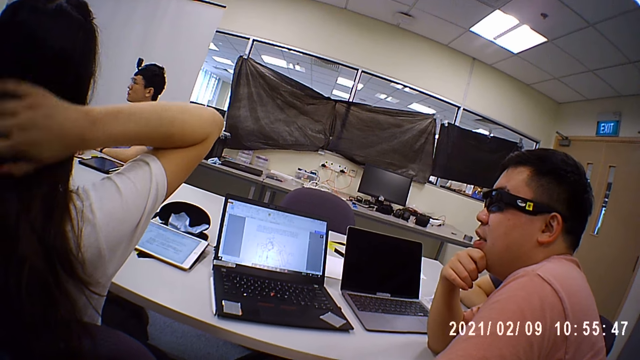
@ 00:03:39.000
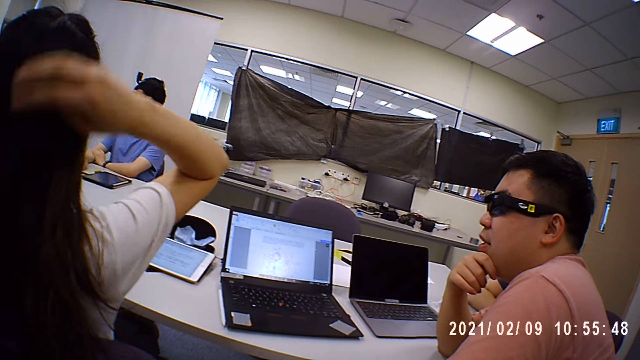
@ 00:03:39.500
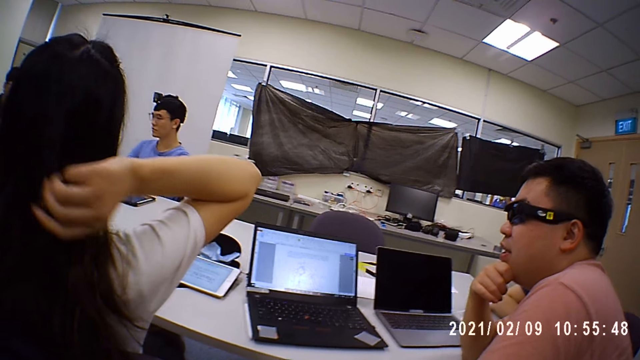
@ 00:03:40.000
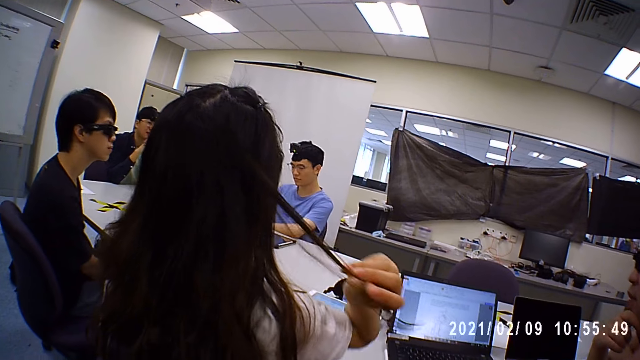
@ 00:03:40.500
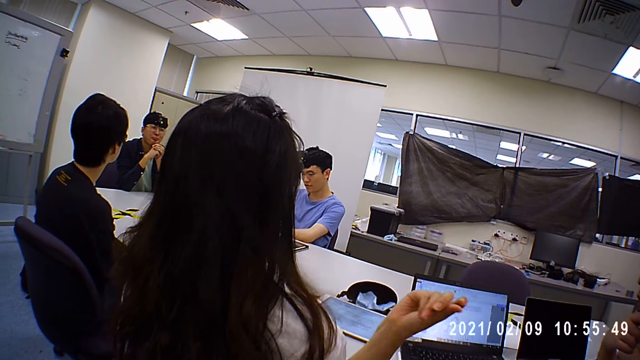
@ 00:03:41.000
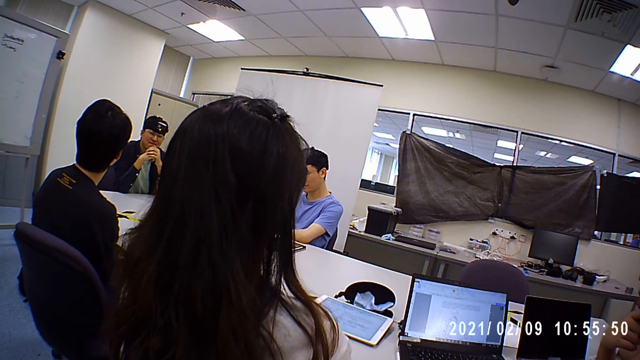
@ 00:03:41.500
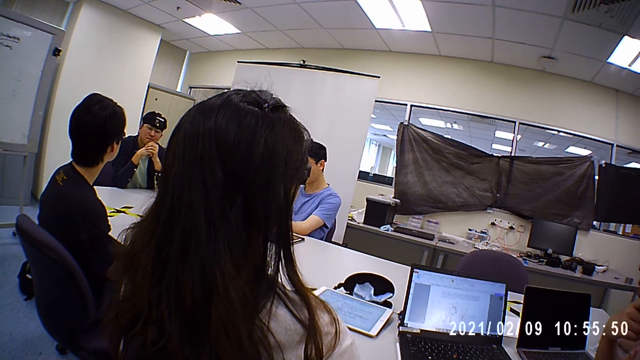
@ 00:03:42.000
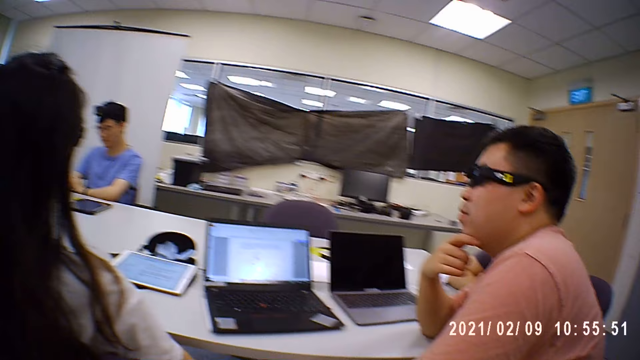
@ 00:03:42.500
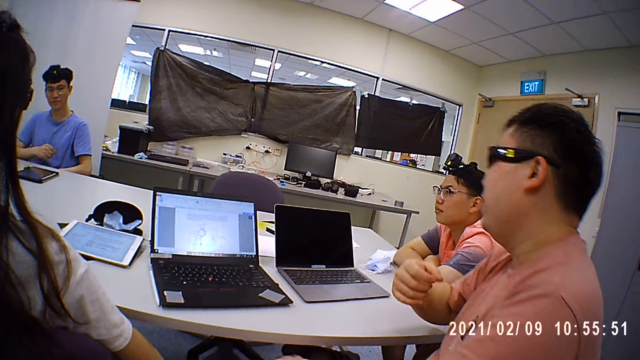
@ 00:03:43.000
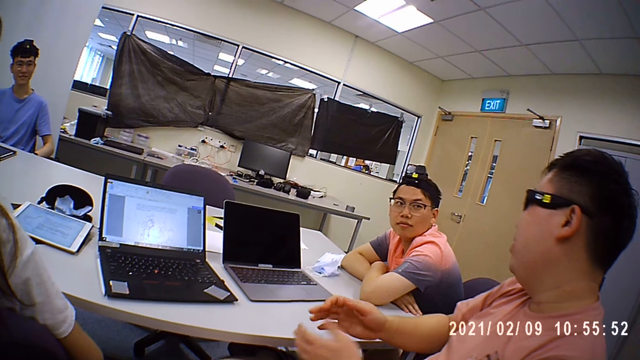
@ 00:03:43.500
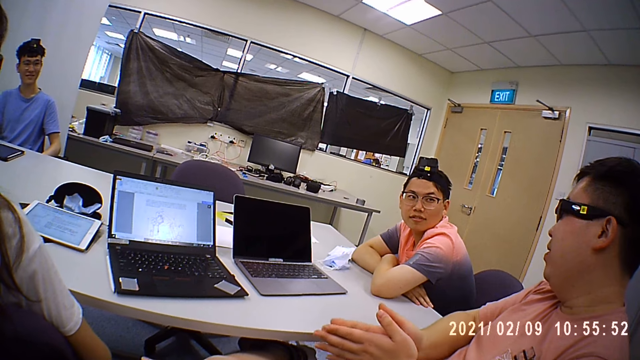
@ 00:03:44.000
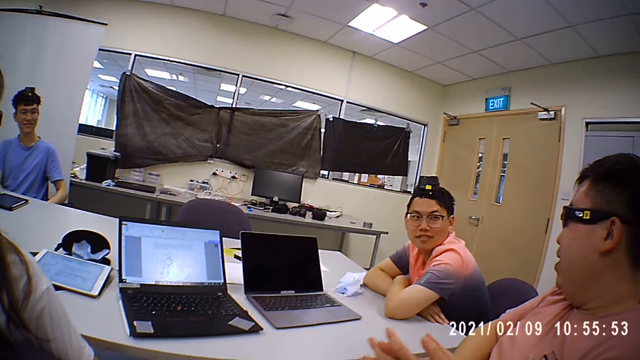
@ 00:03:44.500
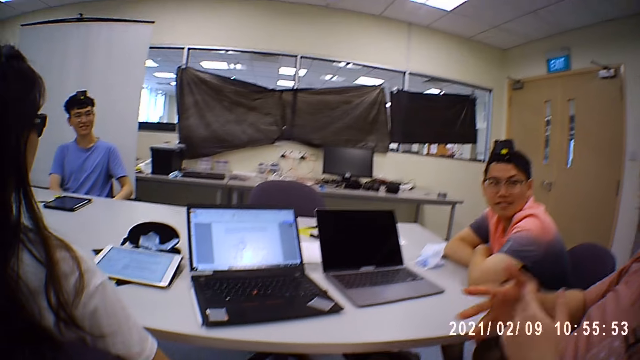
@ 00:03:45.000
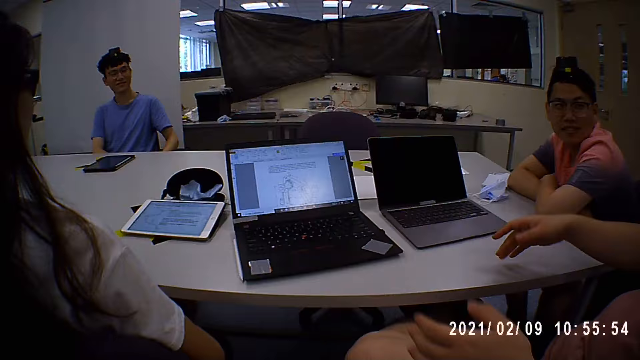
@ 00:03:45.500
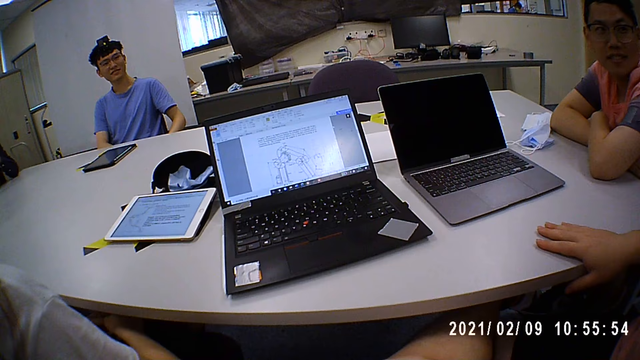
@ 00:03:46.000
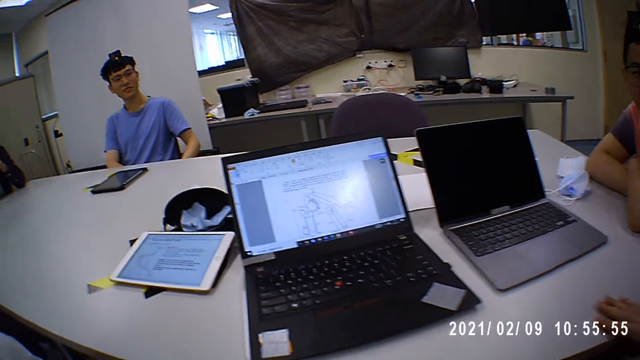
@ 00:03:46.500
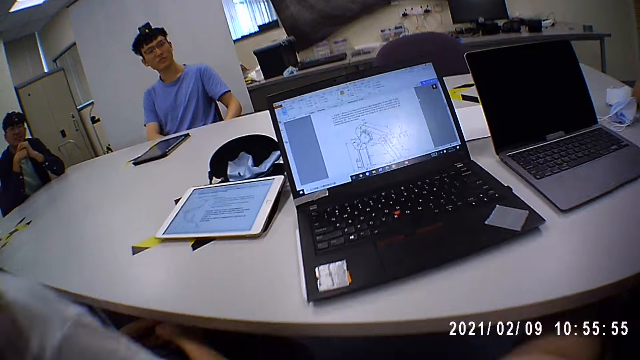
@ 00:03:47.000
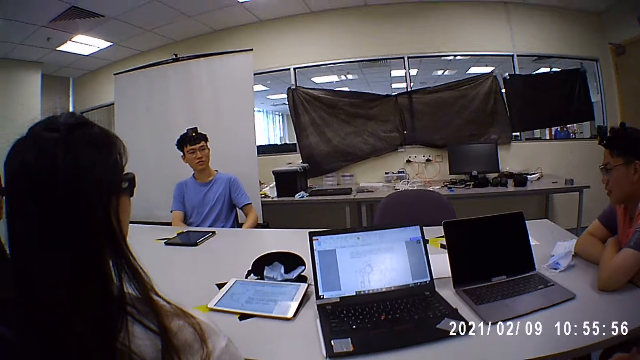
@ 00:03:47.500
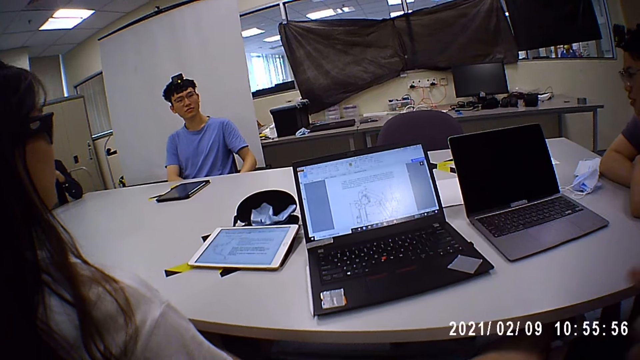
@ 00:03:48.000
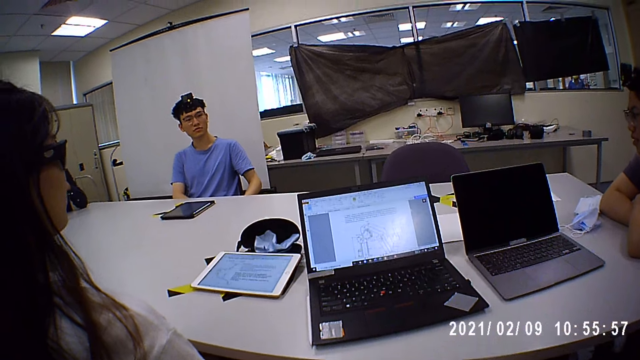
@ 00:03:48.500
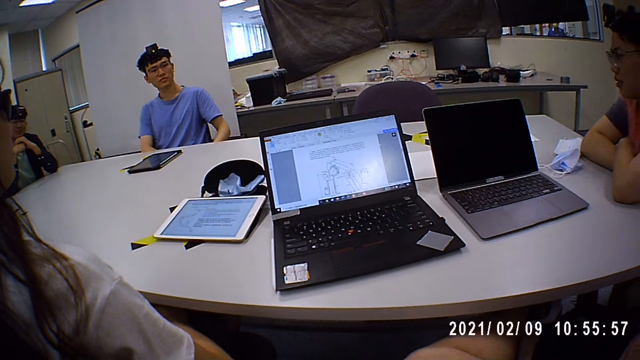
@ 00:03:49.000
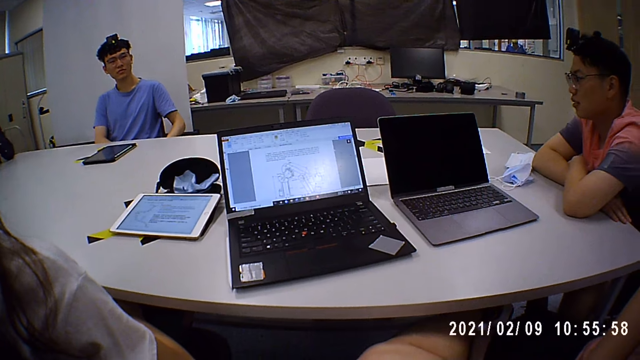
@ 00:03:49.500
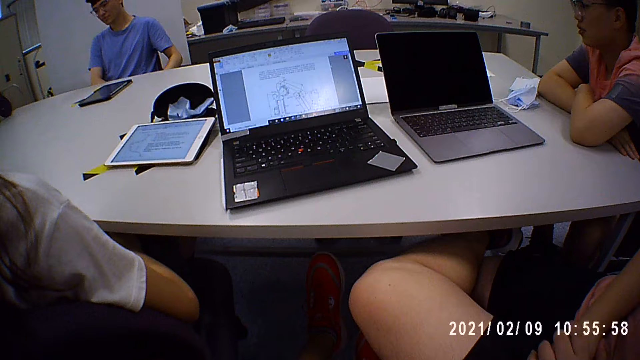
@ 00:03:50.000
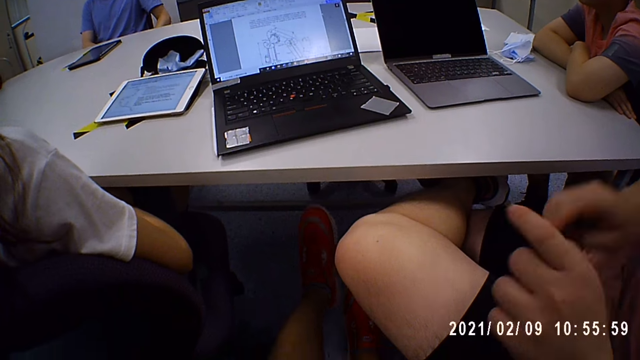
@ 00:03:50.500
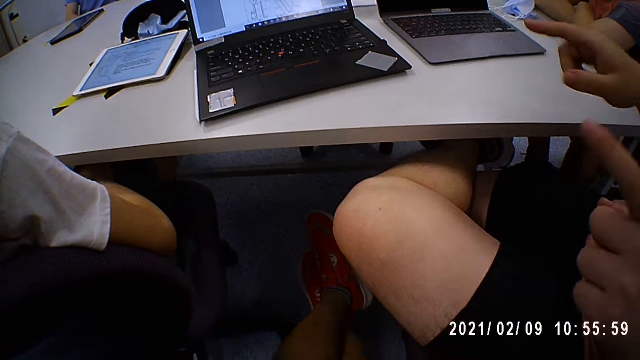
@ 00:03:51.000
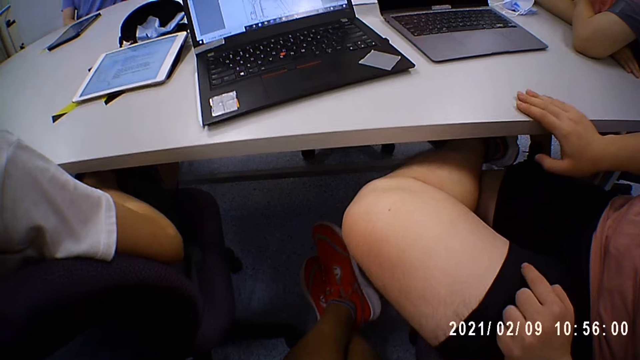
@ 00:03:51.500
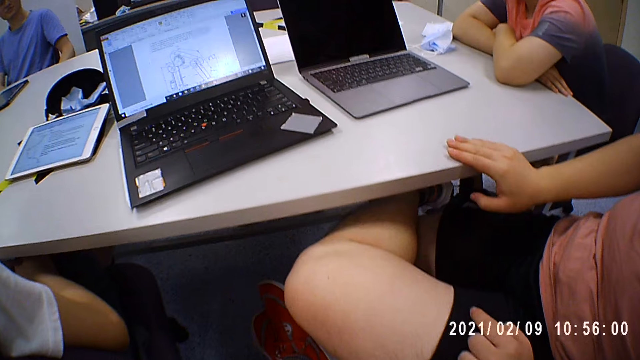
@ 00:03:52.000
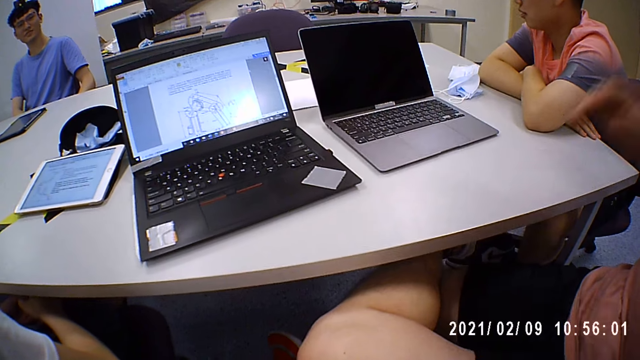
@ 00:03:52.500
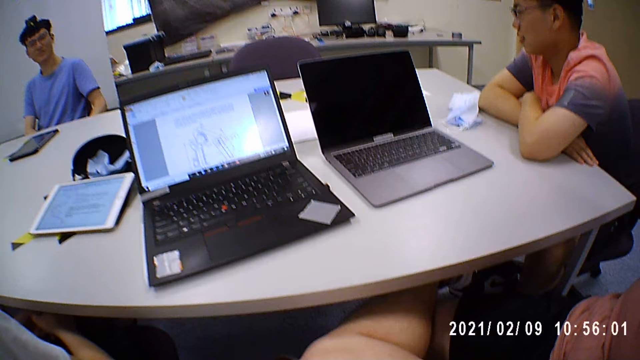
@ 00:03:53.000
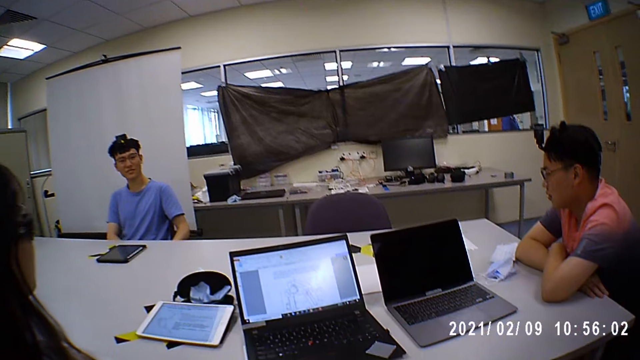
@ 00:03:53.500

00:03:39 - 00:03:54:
A man interacts with the camera wearer and the group of people. Another man lowers hands. A third man rubs hands, signs and holds the table. He signs and holds the table.

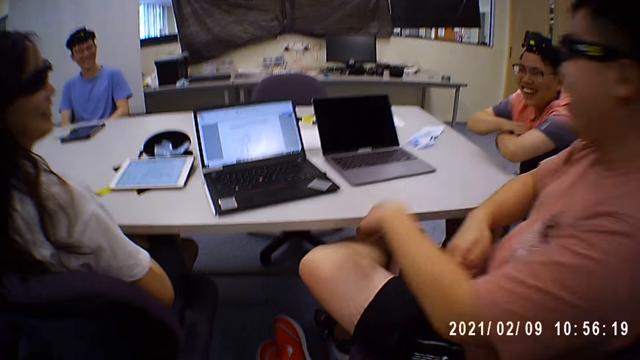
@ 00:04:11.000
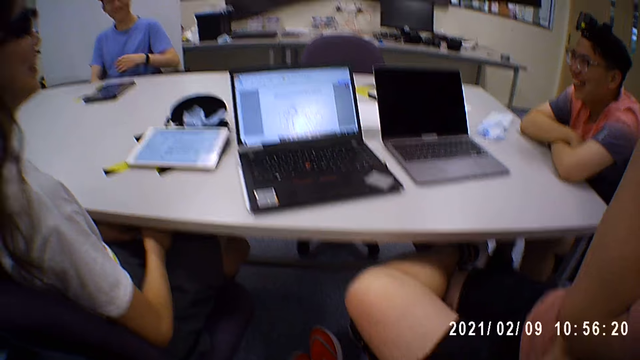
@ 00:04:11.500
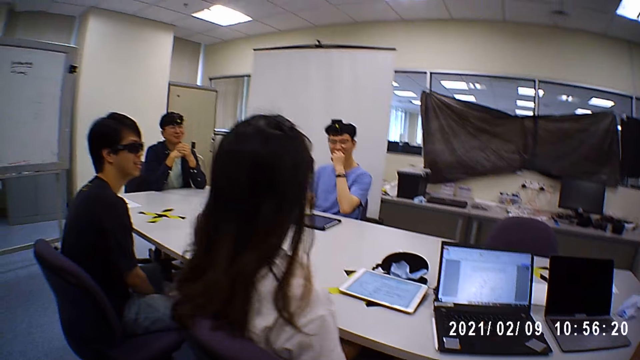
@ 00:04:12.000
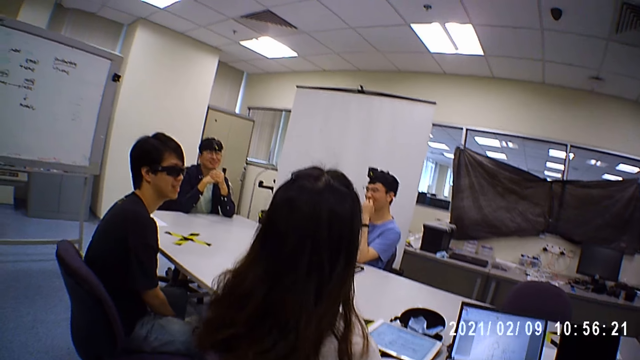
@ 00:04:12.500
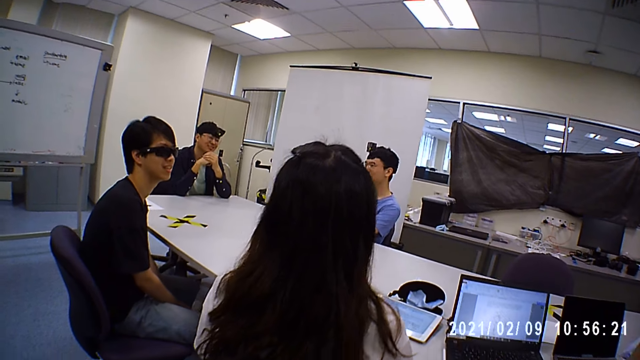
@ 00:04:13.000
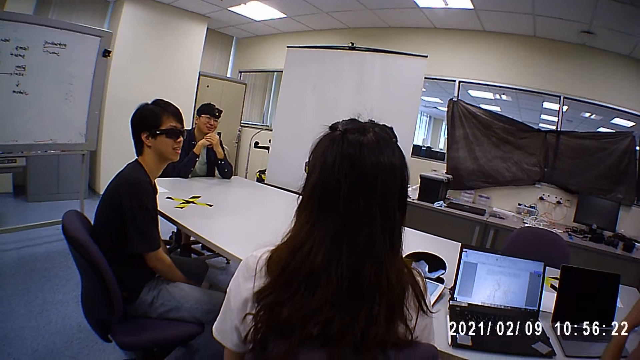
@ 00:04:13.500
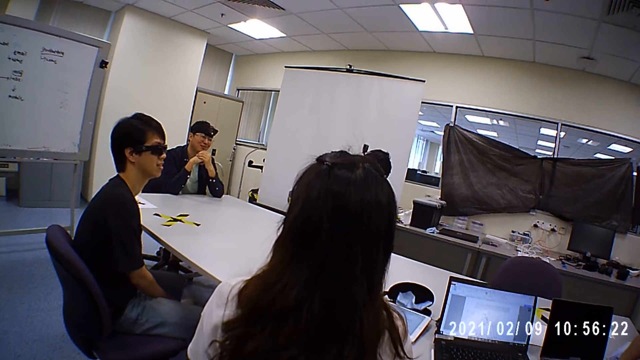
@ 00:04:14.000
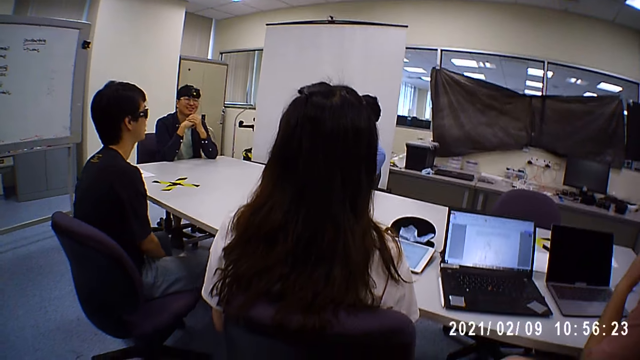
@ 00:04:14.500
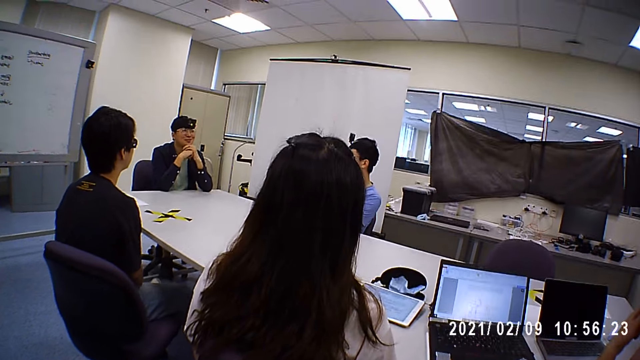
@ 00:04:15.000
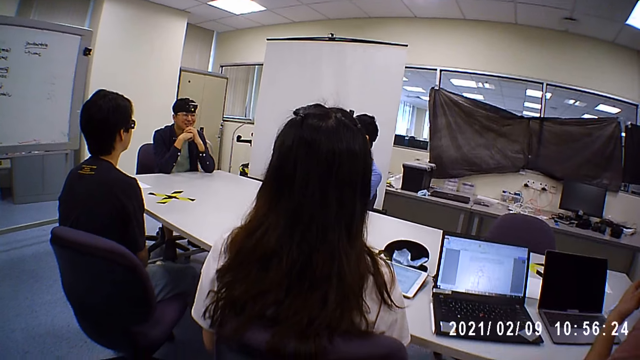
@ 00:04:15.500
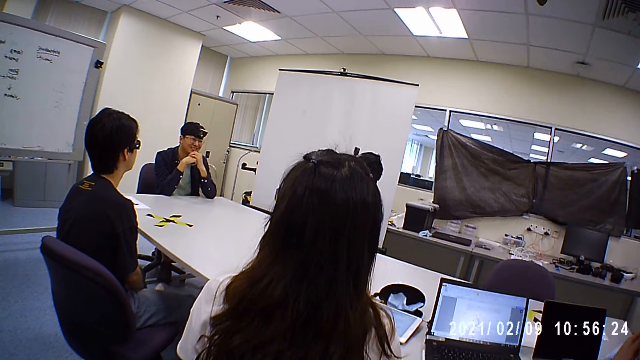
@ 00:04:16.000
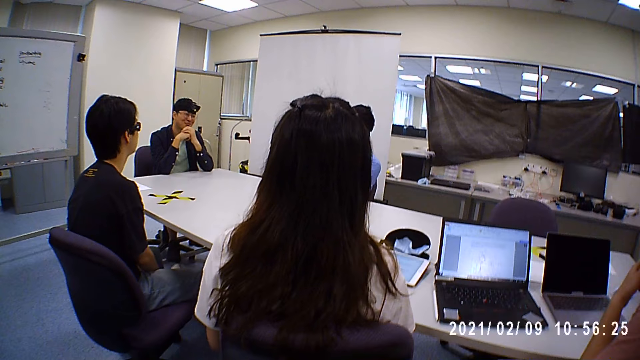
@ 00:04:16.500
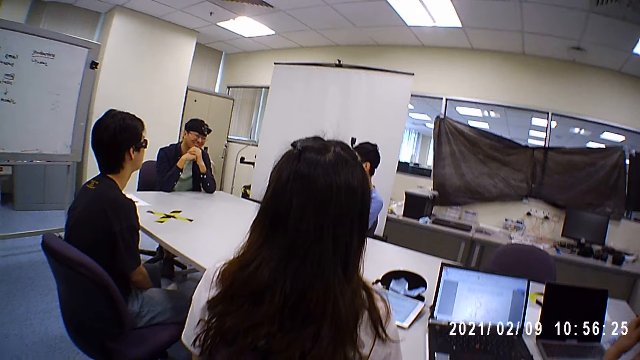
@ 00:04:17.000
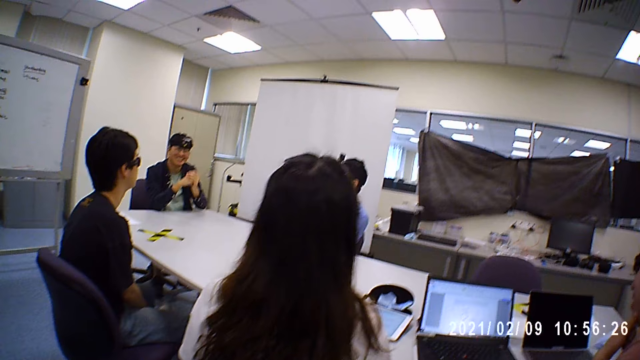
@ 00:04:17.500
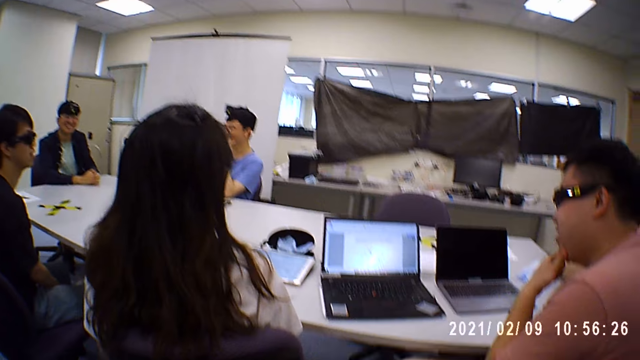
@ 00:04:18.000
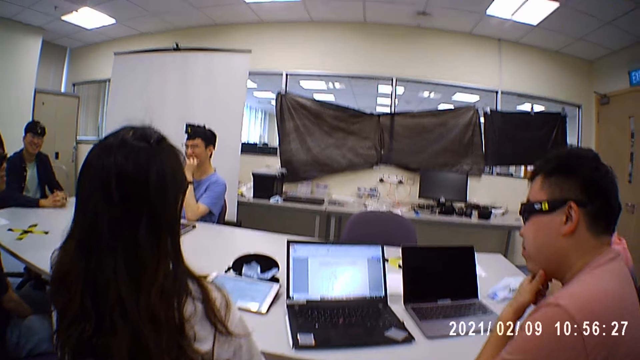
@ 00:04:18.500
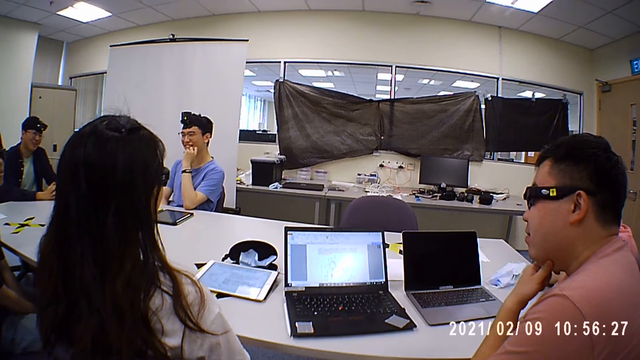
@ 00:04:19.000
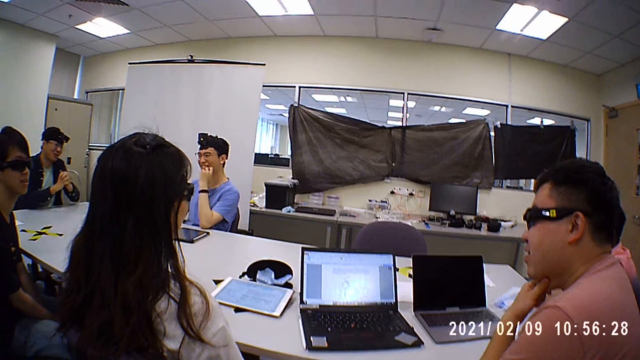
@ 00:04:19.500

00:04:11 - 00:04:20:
A man laughs. Another man folds hands. Another man interacts with the camera wearer and the group of people. The first man touches face. Another man puts hands on the table.
